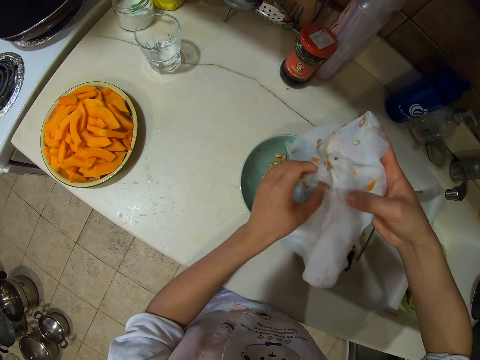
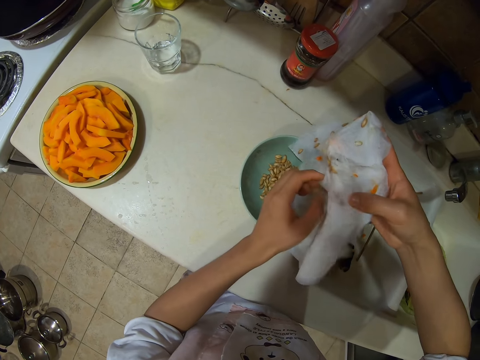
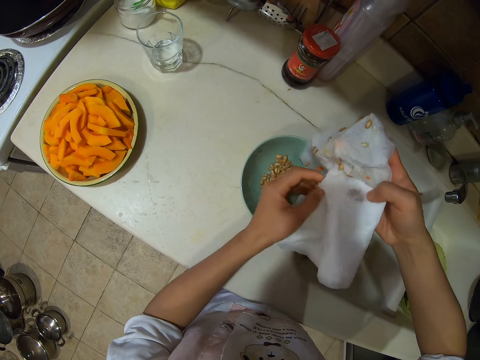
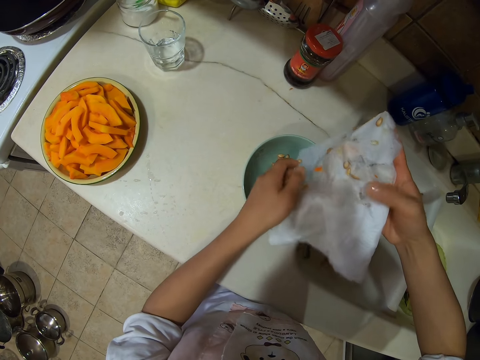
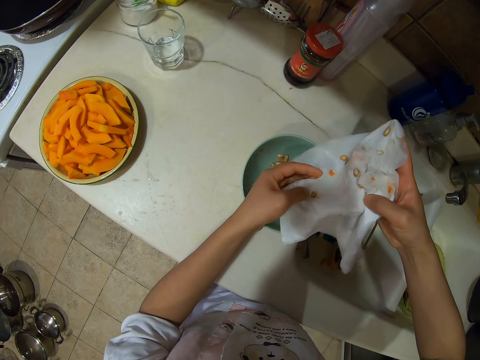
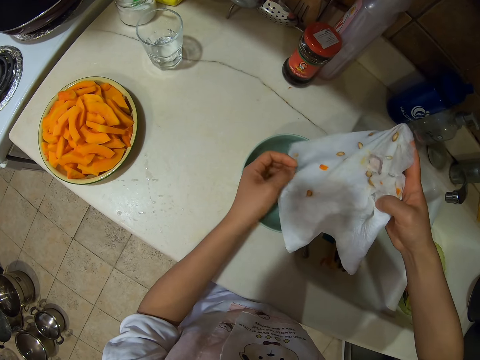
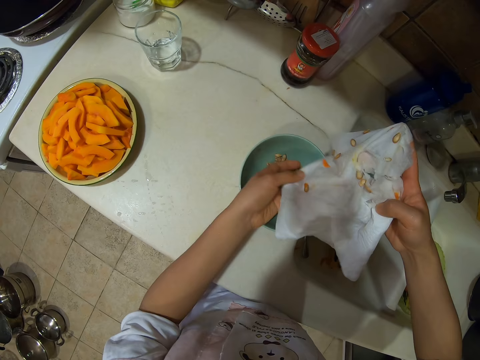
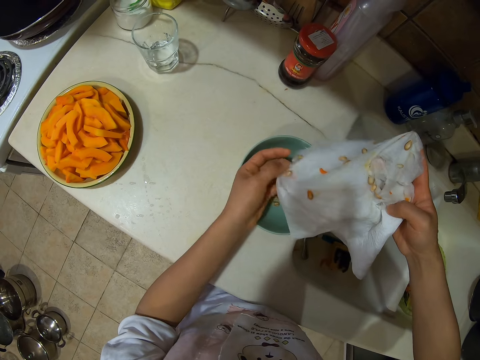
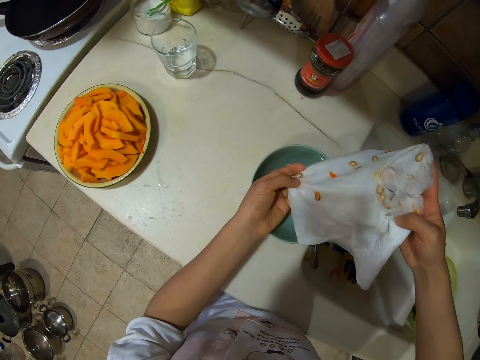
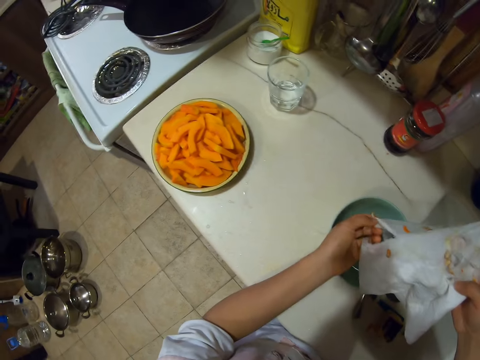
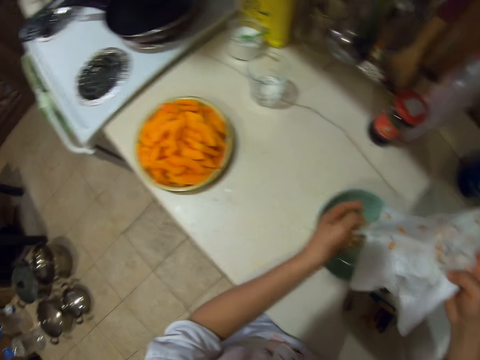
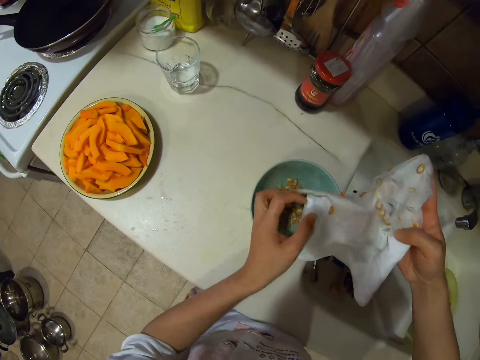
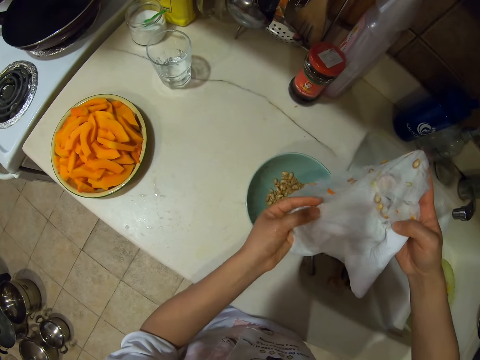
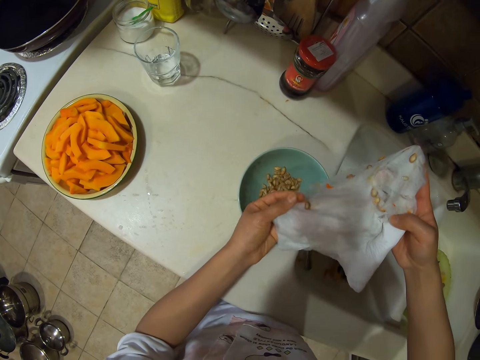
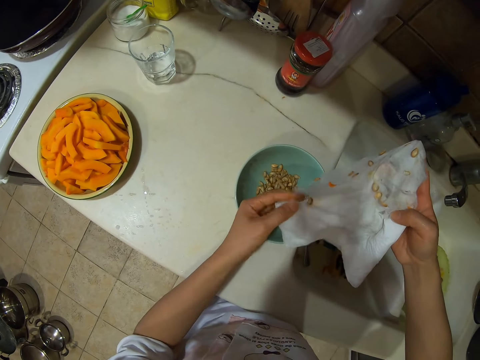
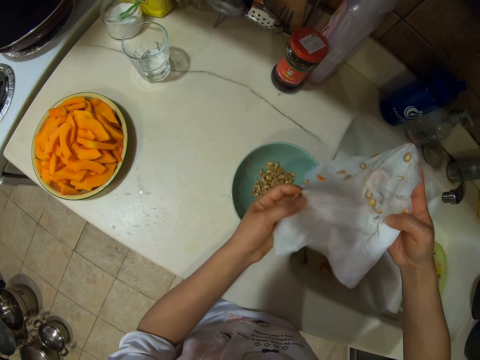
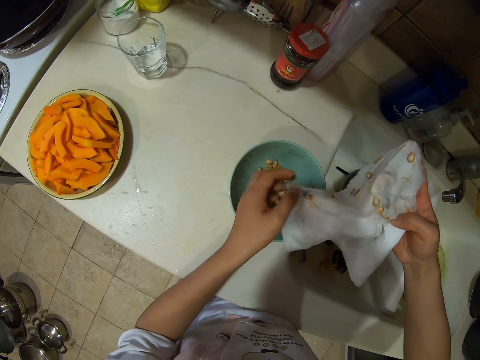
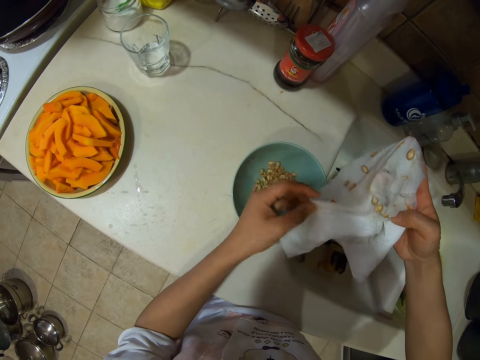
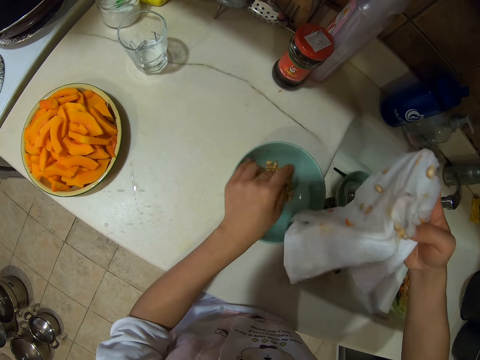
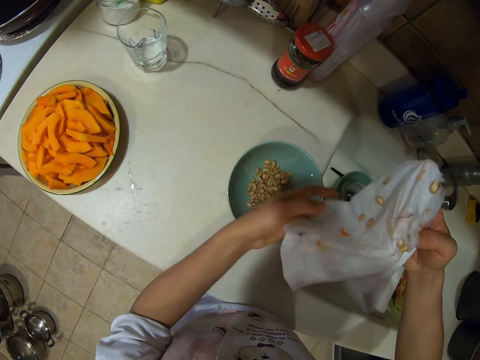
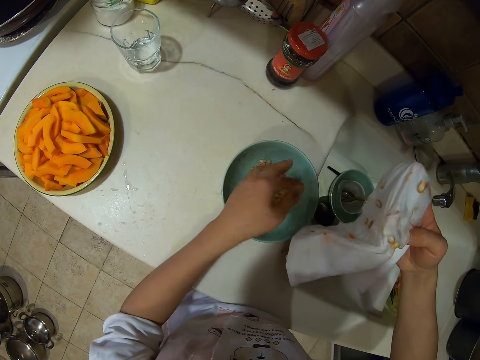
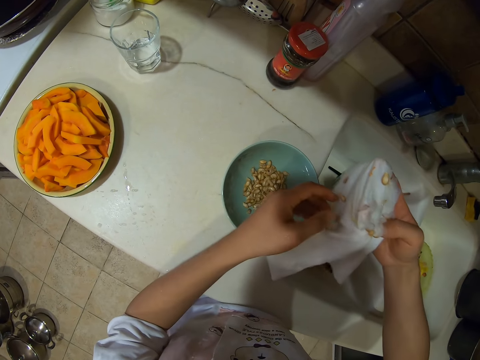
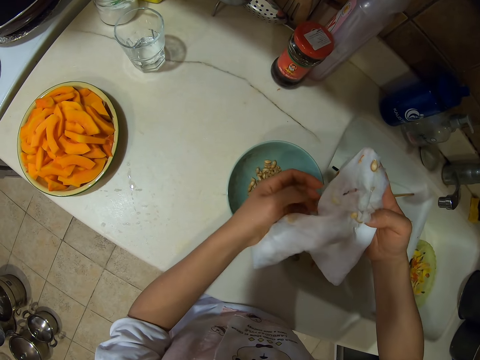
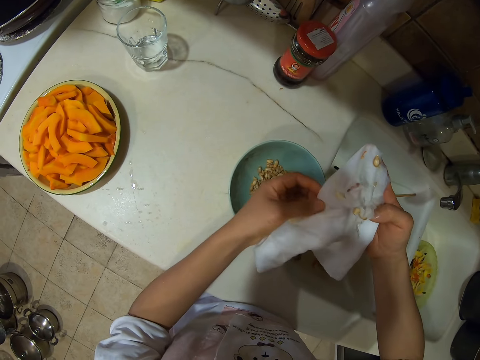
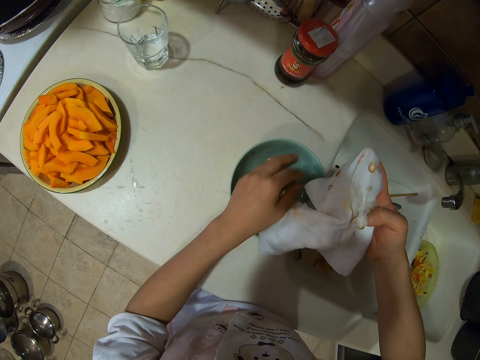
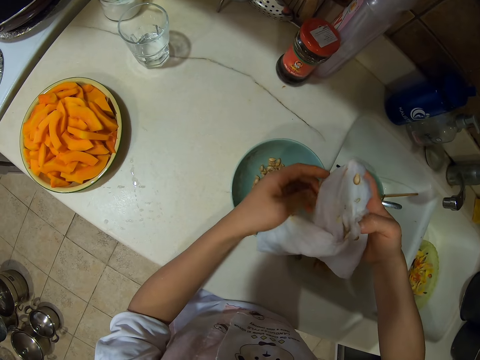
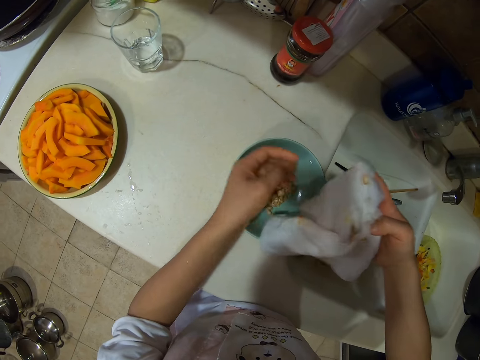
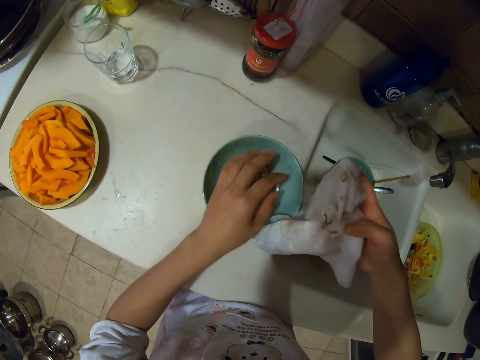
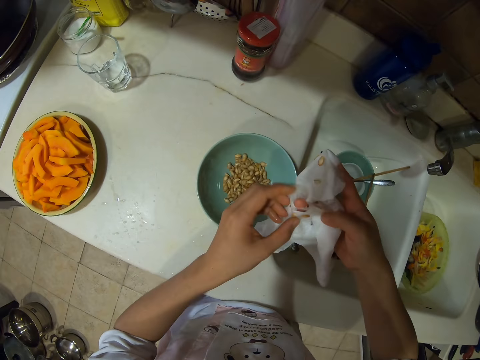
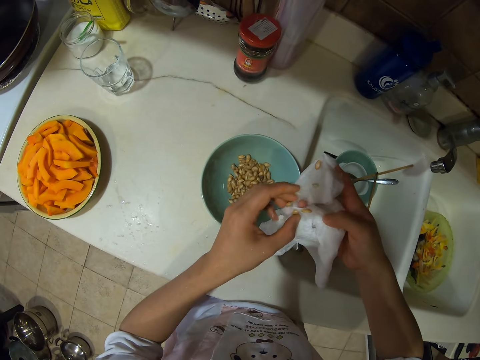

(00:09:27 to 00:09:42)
The camera wearer removes a seed from the serviette. They do it repeatedly. They put the seed on the bowl. They do it again.

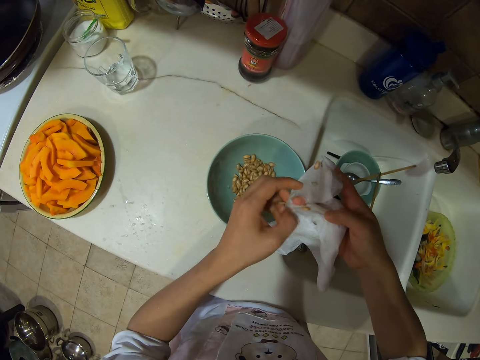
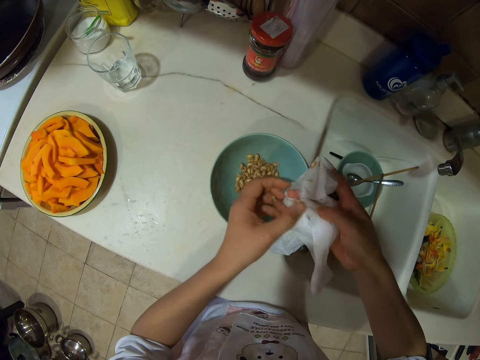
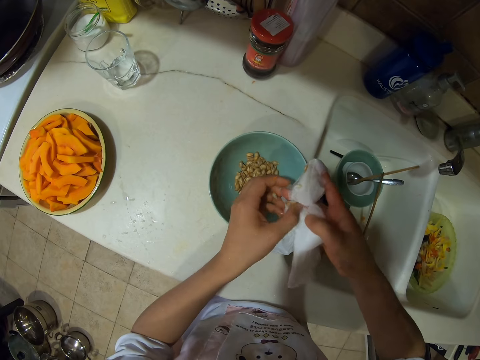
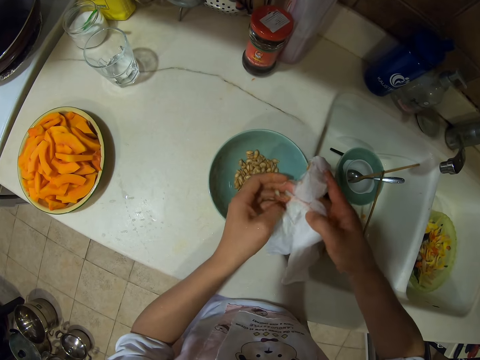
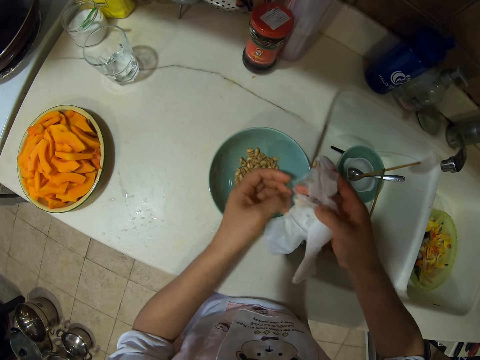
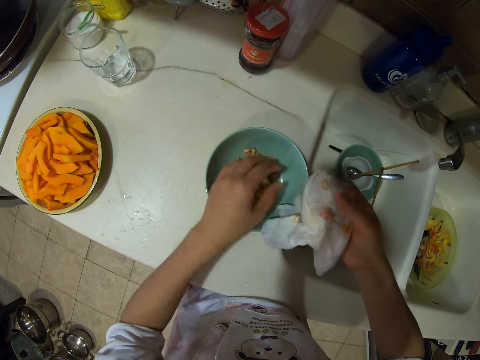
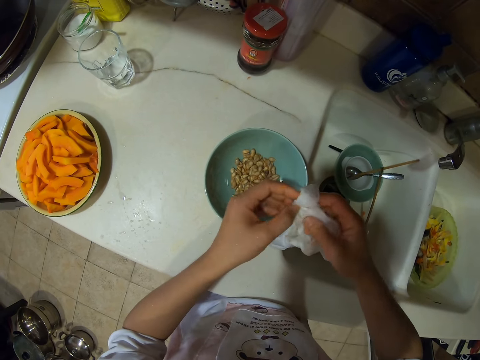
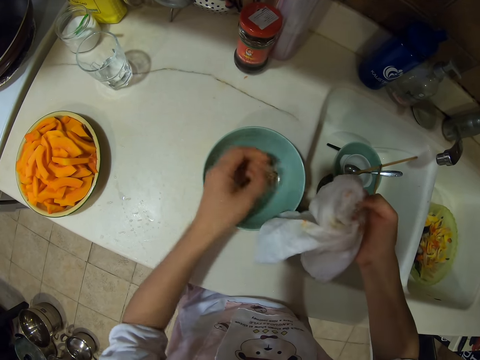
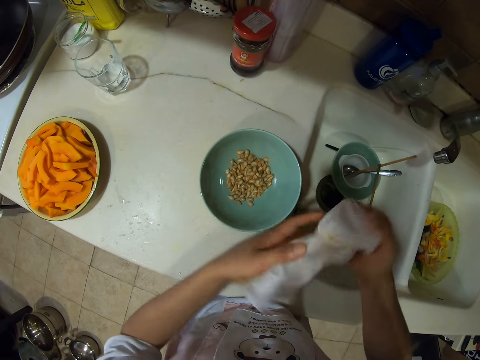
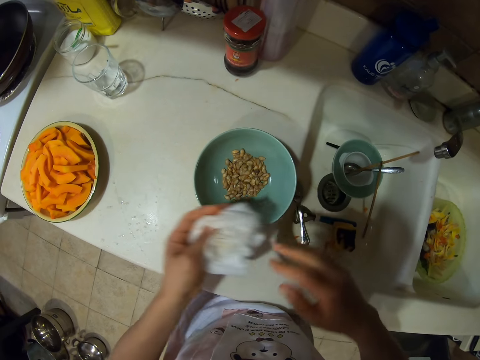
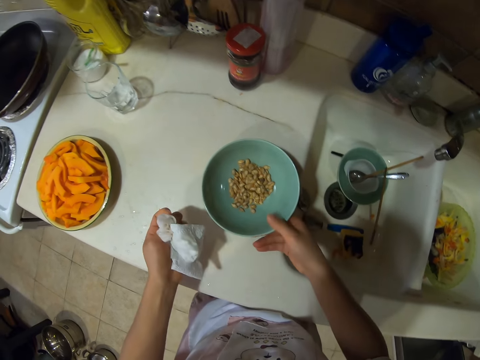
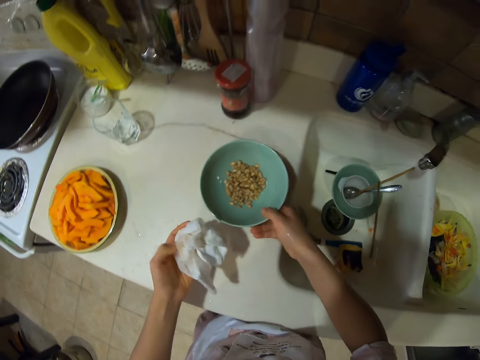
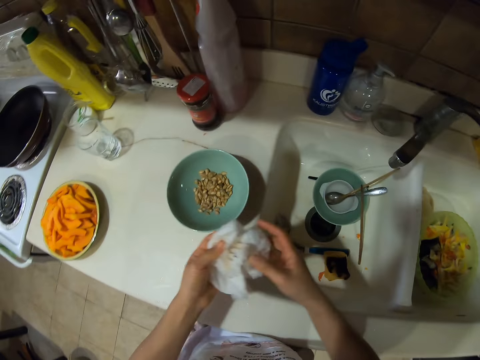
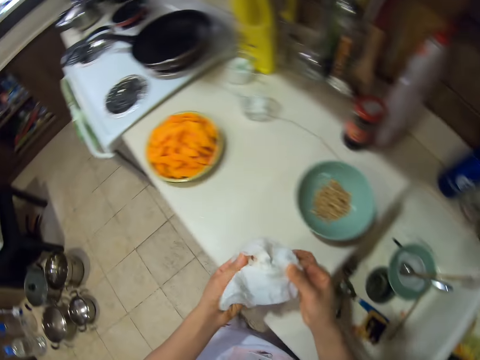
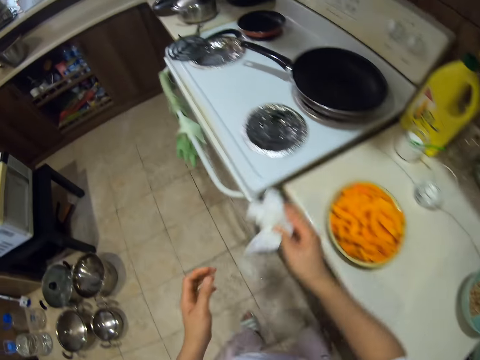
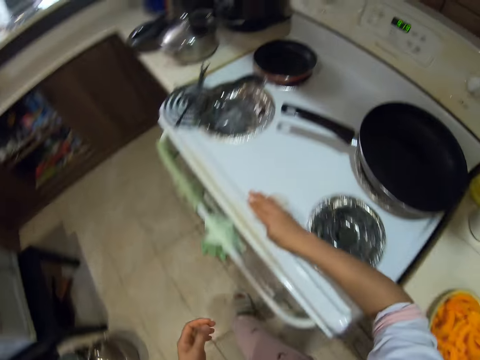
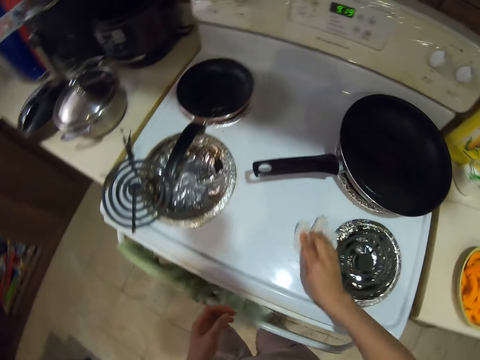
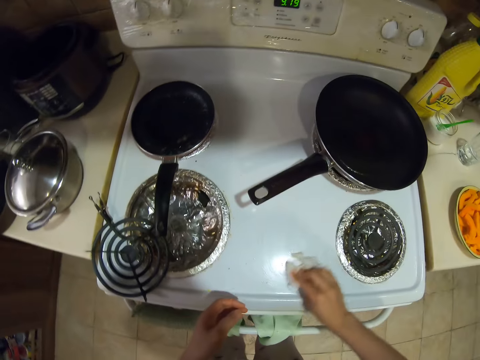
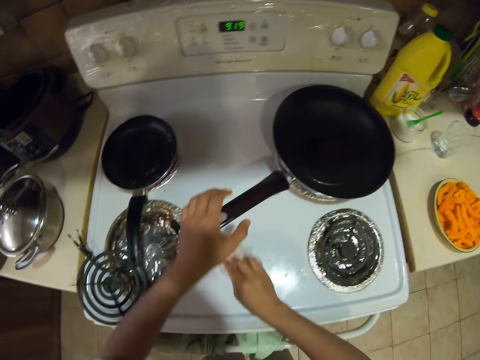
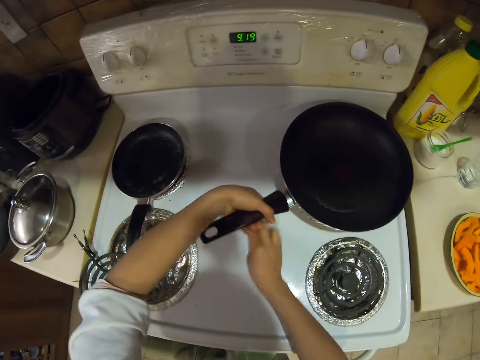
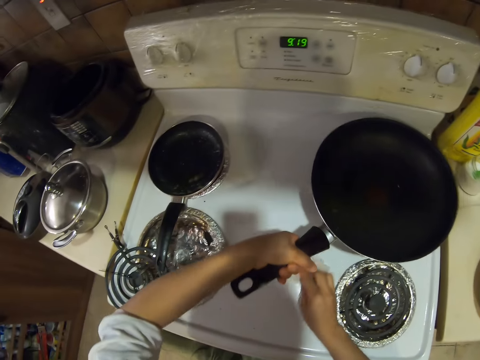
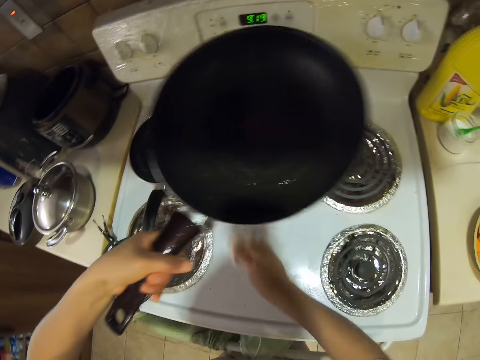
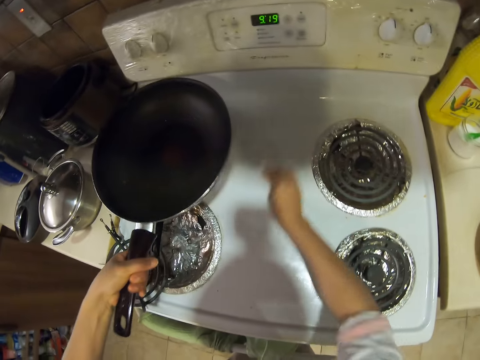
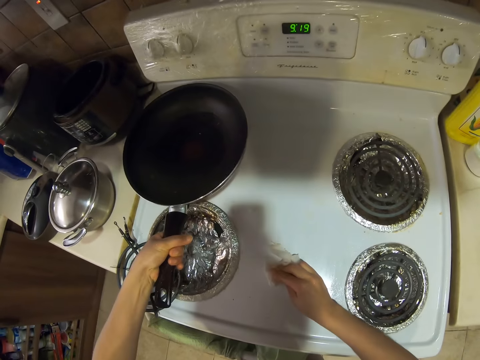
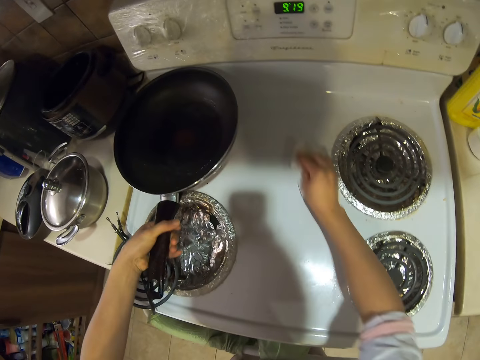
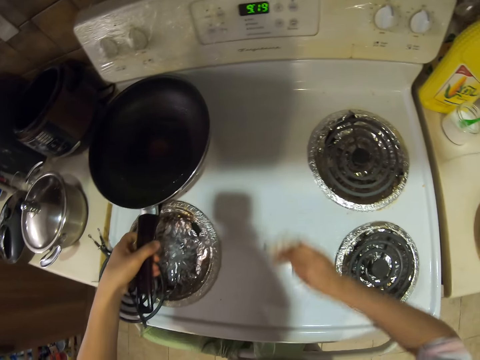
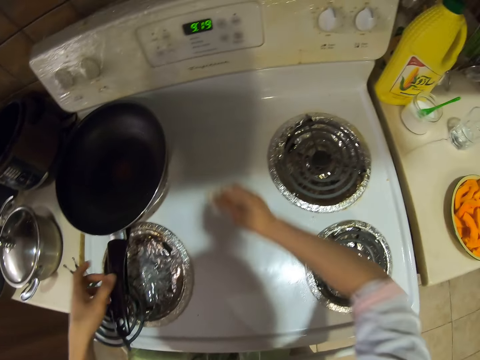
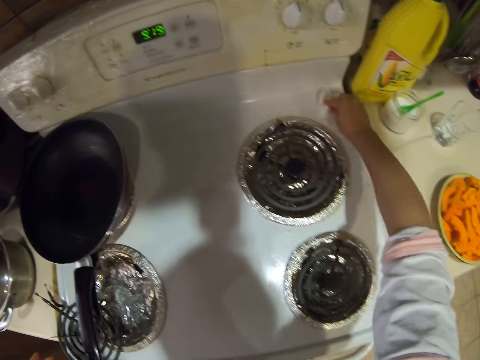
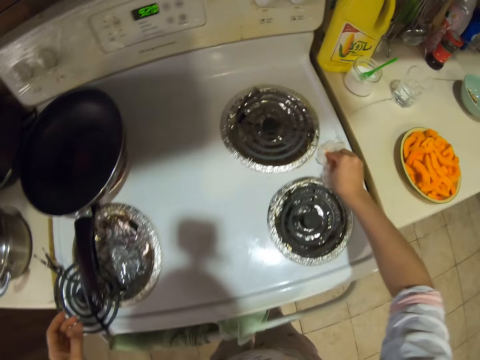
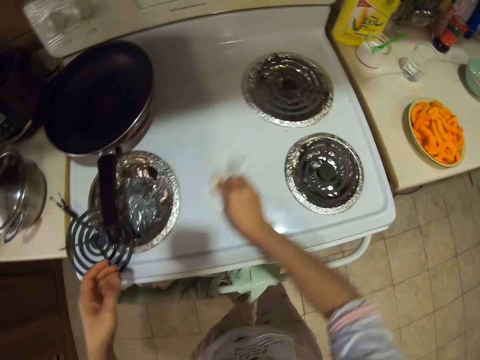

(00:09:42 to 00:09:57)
The camera wearer removes a seed from the serviette. They put the seed on the bowl. They fold the serviette. They pick the bowl. They put the bowl down. They fold the serviette with both hands. They walk around. They wipe the cooker top with the serviette. They pick the pan. They wipe the cooker. They place the pan down. They wipe the cooker.
